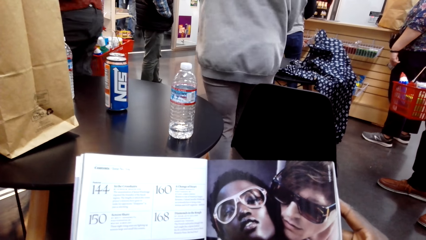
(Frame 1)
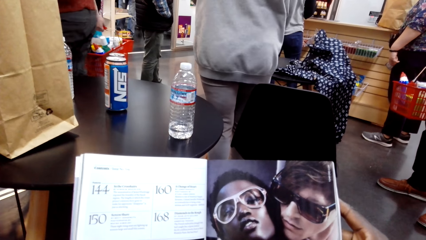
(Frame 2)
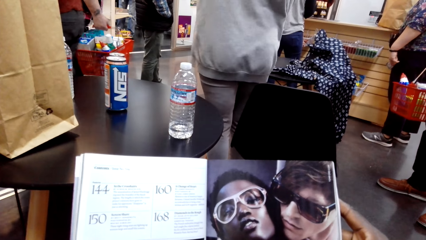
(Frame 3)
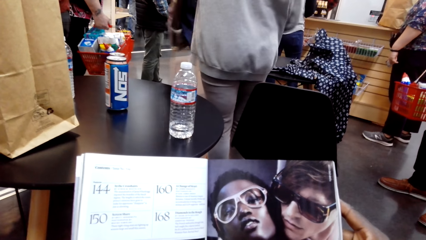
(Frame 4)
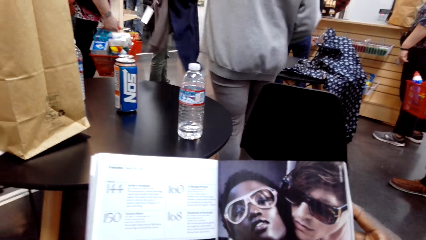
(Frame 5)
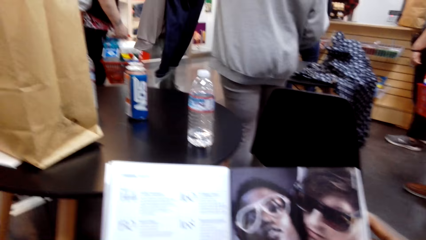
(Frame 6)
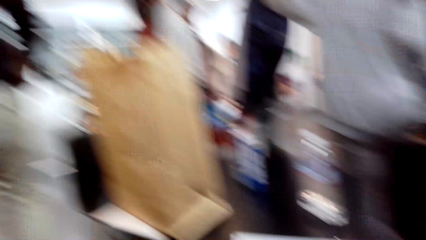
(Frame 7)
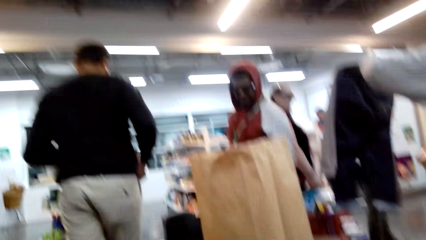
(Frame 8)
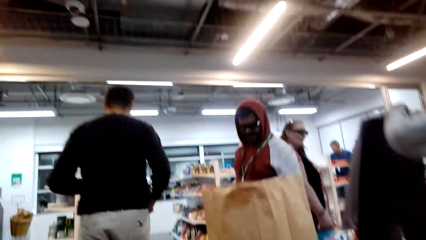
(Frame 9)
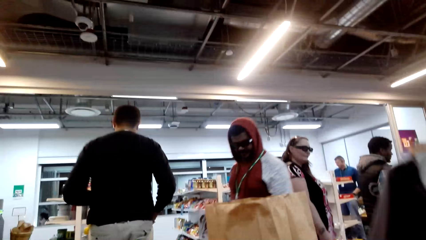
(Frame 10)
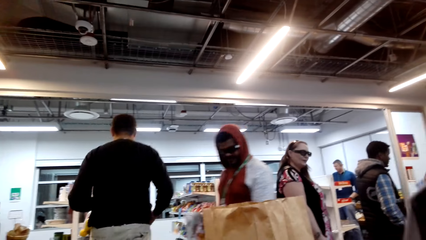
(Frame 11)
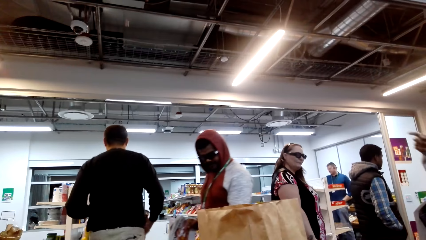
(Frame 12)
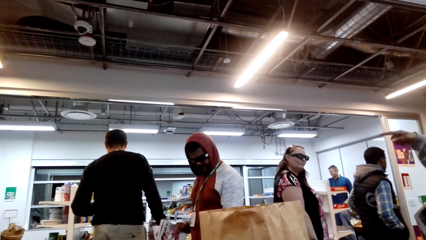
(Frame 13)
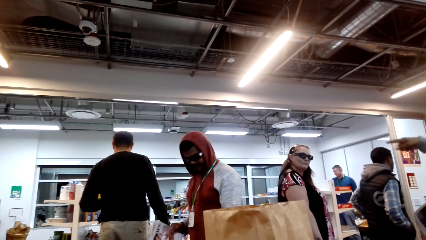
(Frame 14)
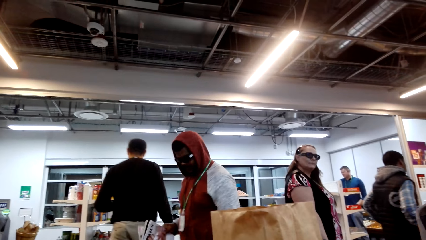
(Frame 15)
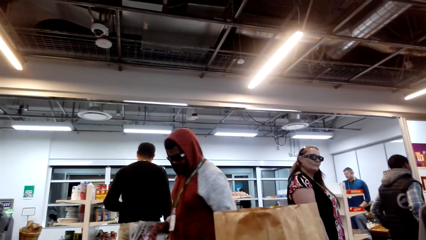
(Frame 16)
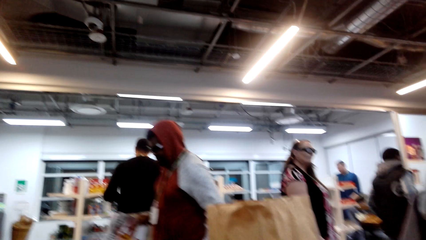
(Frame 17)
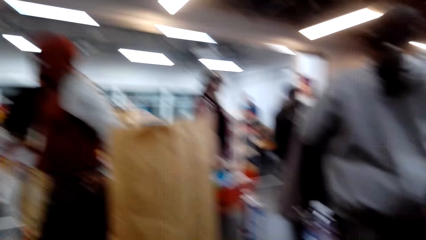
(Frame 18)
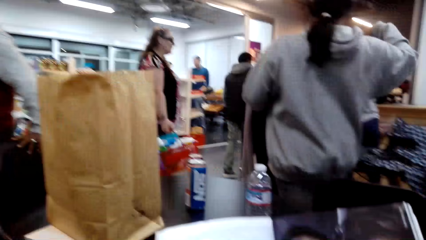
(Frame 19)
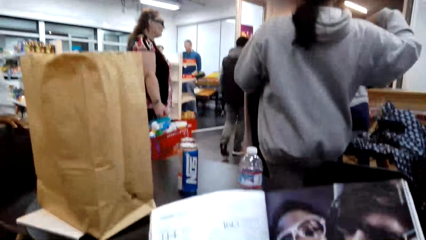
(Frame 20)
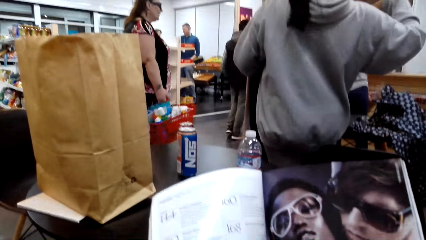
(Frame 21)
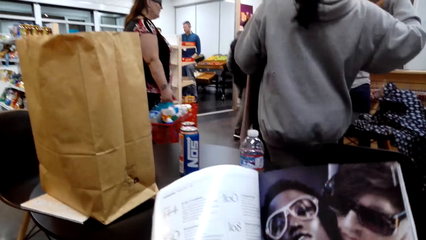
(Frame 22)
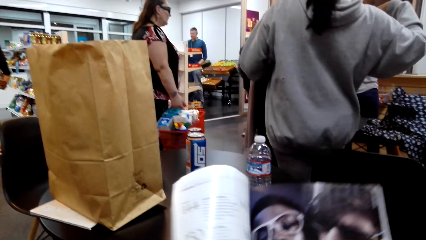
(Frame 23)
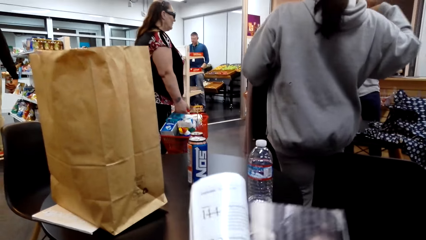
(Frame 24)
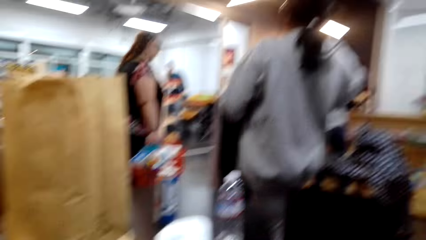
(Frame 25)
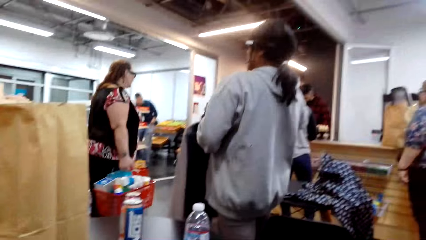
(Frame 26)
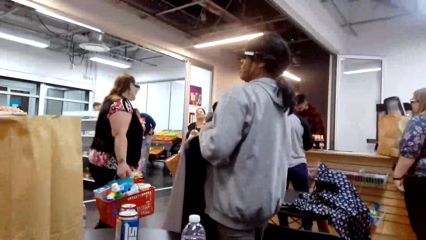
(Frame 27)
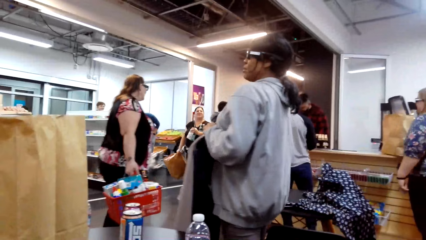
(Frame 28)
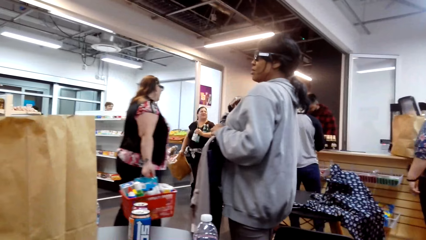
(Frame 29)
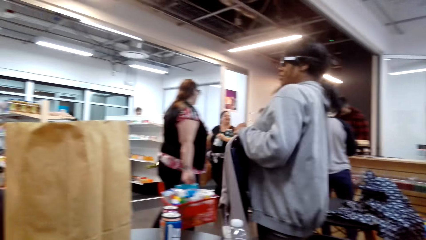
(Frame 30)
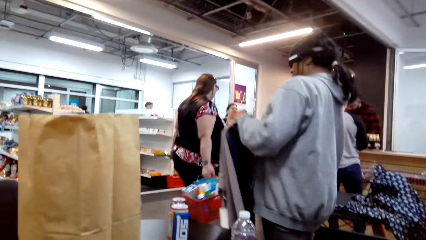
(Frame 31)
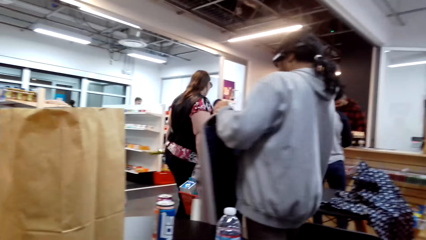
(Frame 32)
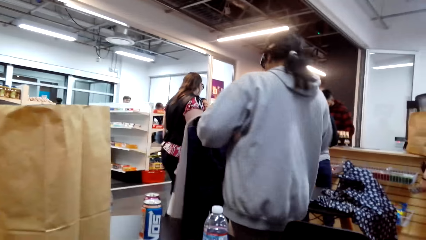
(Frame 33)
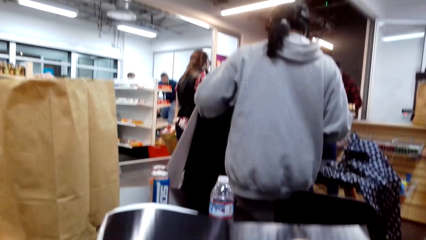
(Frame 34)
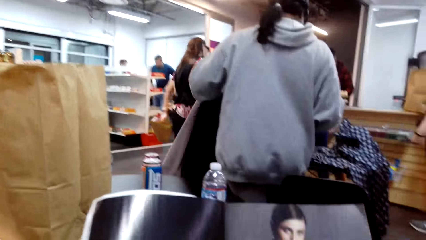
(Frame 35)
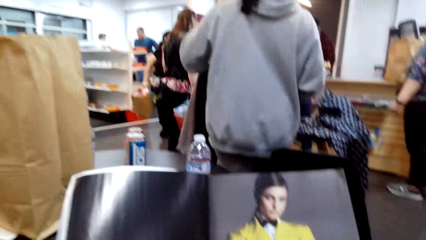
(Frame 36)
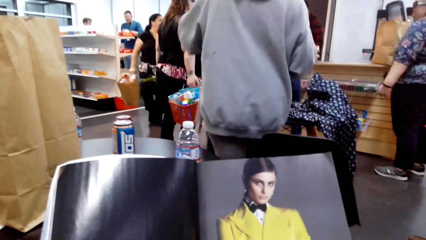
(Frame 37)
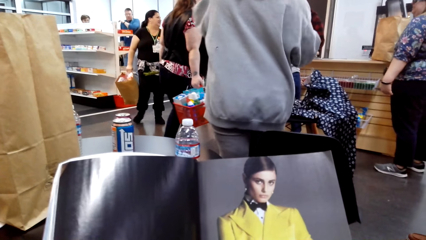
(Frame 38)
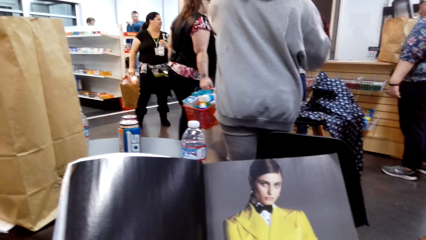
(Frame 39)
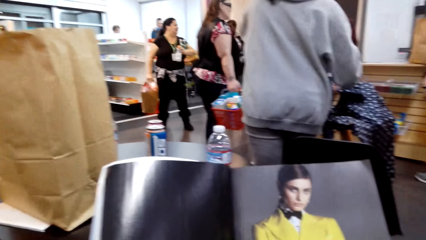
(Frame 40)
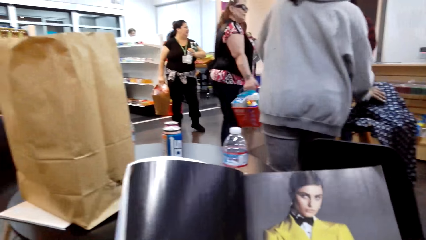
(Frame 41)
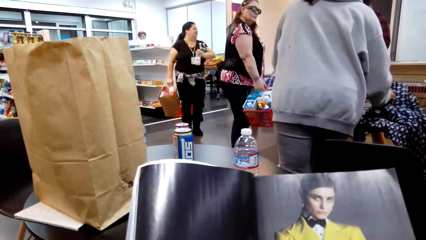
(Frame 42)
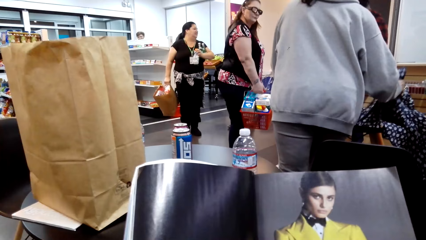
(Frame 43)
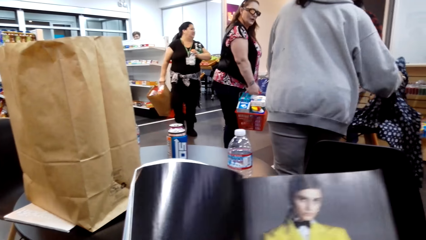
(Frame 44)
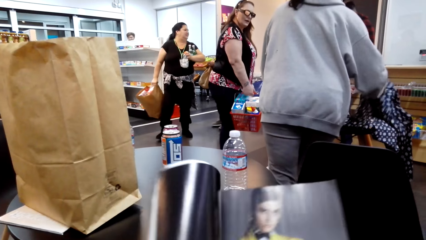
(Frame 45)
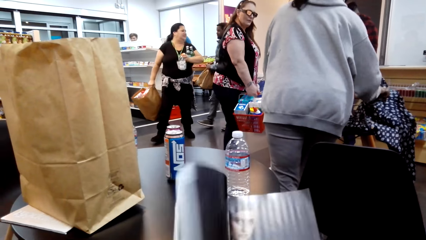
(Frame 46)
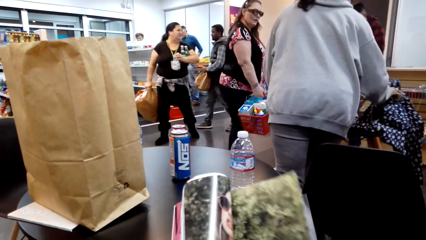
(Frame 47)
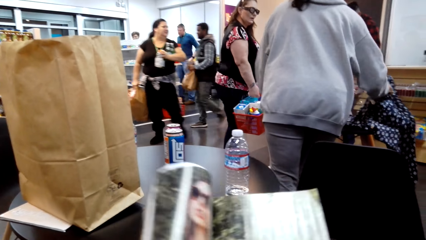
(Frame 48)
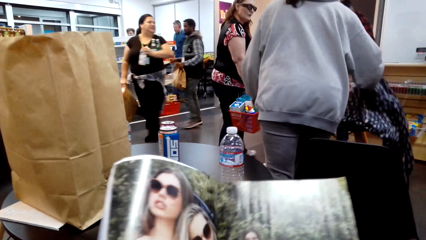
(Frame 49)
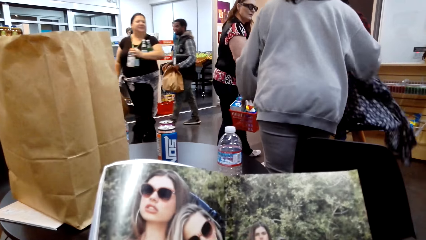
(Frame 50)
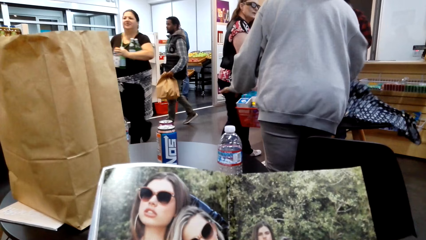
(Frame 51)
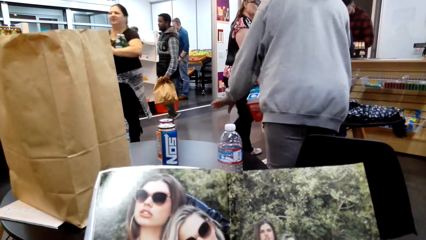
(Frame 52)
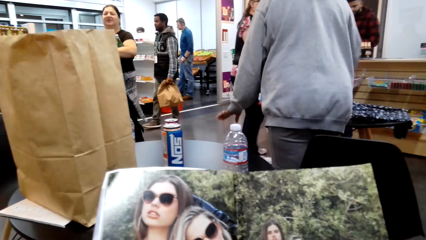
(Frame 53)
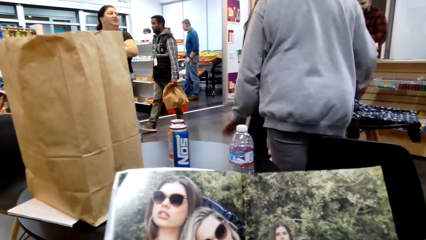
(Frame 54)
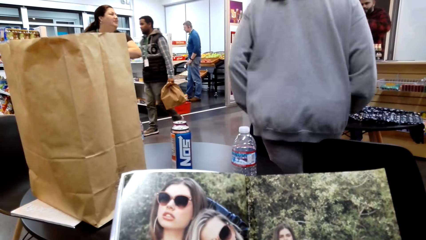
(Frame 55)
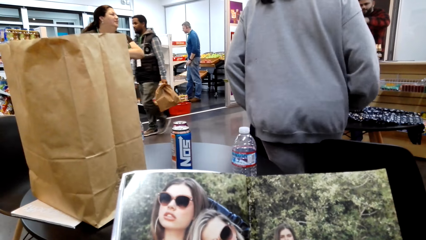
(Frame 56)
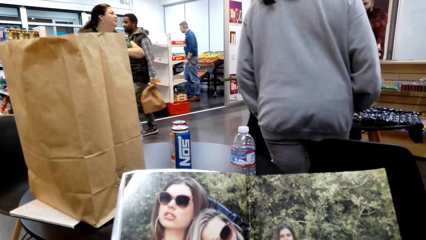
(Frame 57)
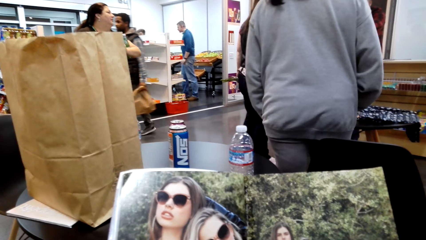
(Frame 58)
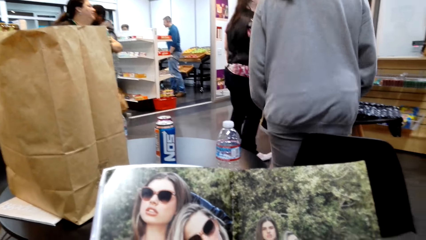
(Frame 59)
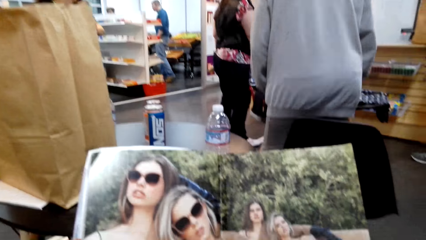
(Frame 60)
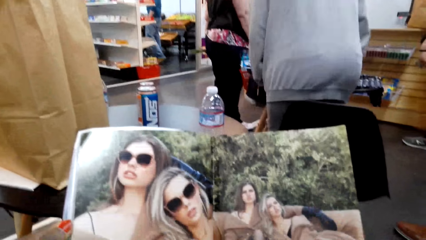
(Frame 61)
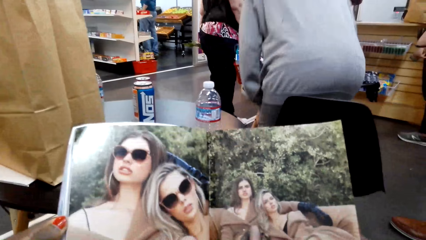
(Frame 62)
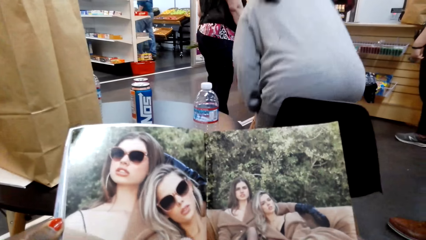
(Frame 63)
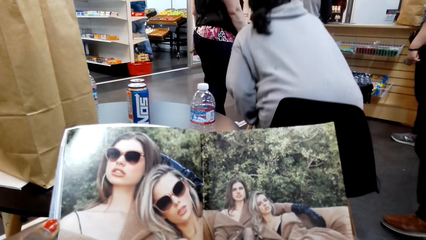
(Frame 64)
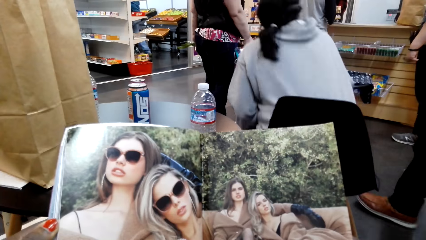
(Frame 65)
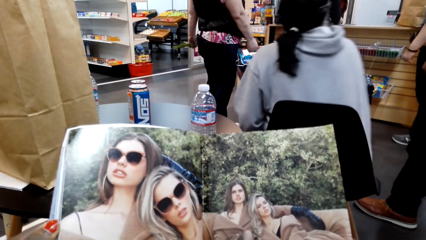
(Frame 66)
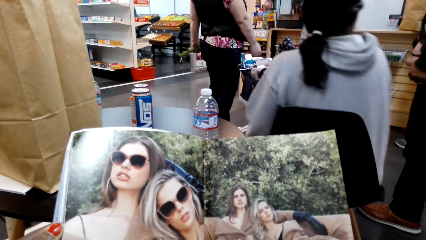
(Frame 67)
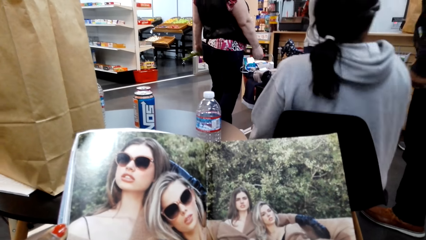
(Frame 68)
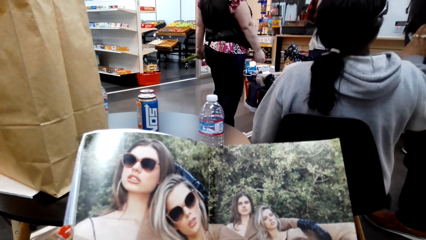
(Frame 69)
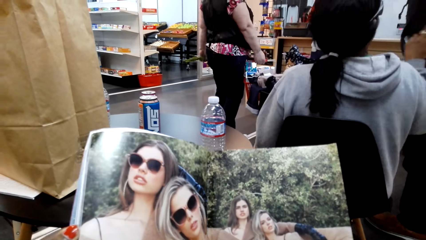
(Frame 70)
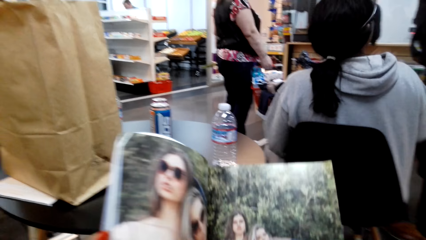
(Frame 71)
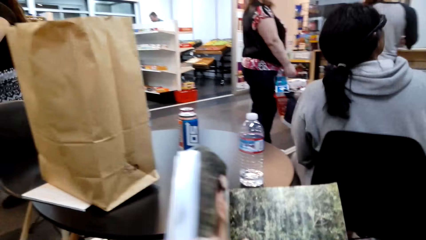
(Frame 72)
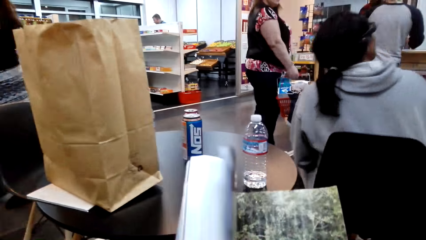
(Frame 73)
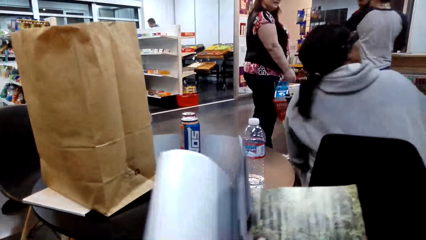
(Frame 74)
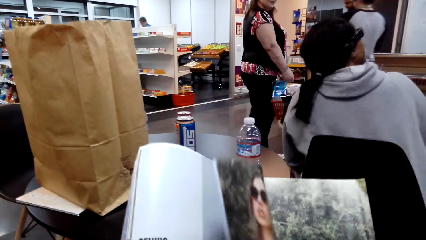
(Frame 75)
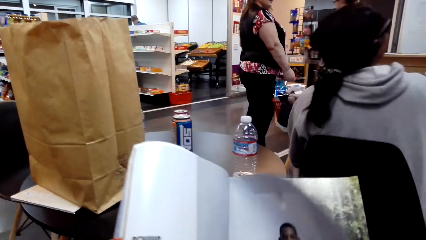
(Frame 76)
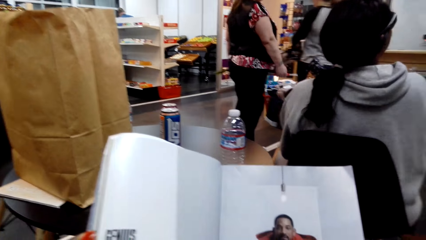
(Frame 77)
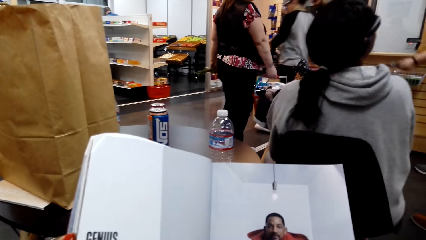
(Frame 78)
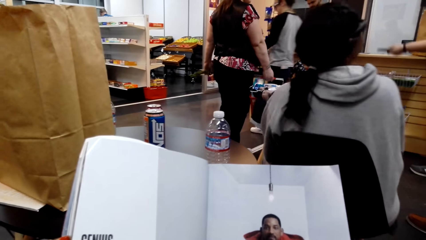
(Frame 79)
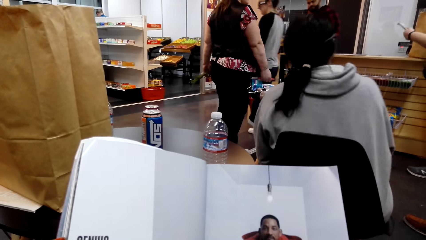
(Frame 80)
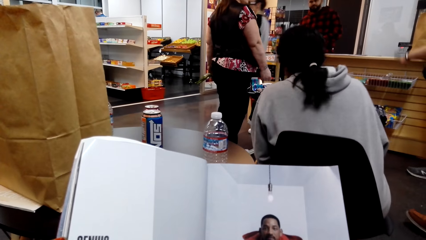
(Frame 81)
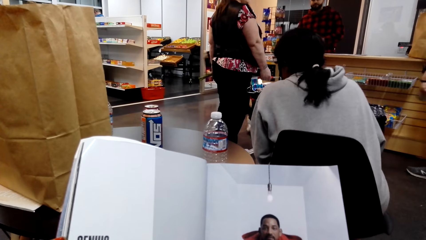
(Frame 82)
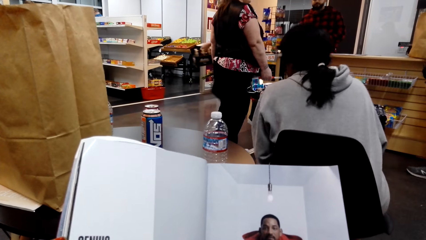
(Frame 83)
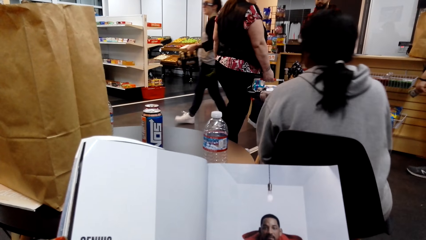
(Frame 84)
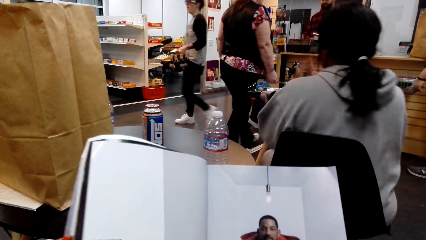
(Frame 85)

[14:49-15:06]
The camera wearer looks around. A man walks around. The camera wearer looks around. They read a magazine. They look around. They look at the magazine. They turn the page of the magazine. They look at the magazine. They turn the page of the magazine. They look at the magazine.
